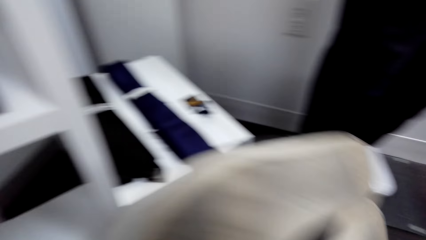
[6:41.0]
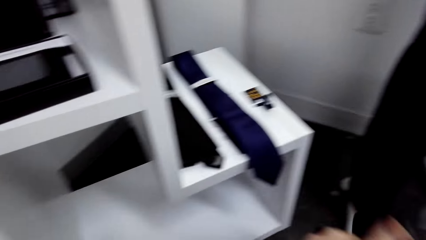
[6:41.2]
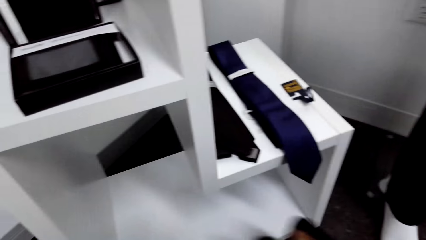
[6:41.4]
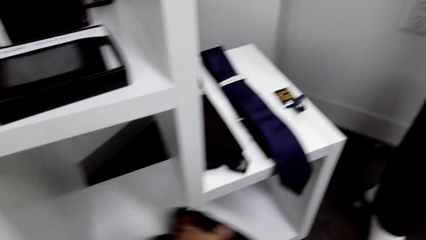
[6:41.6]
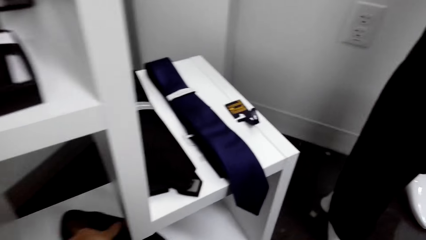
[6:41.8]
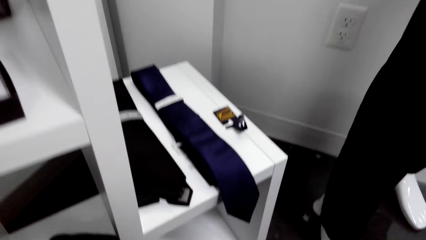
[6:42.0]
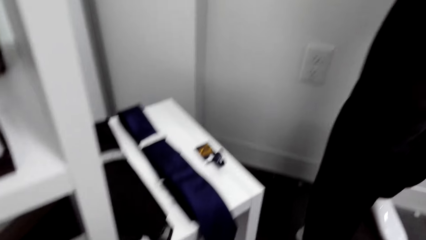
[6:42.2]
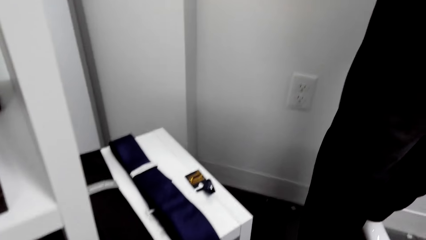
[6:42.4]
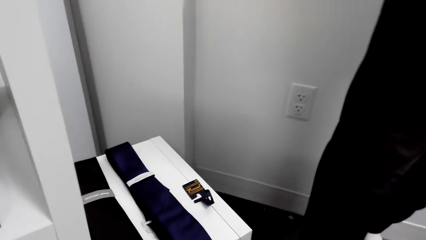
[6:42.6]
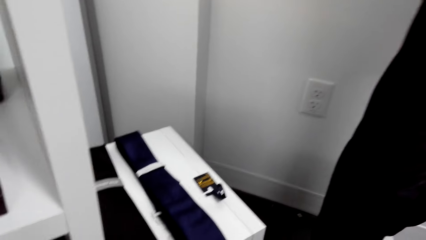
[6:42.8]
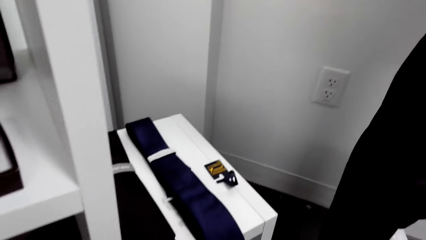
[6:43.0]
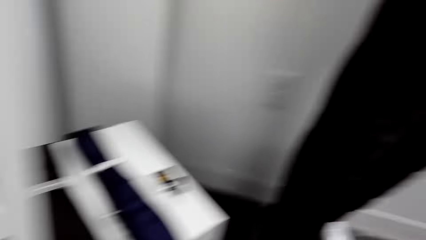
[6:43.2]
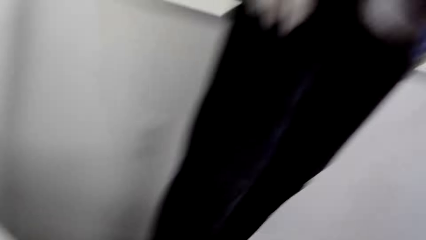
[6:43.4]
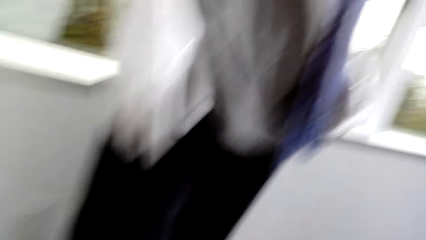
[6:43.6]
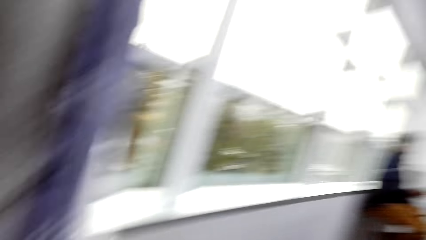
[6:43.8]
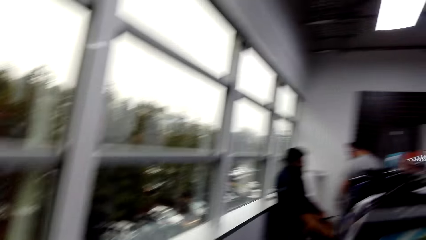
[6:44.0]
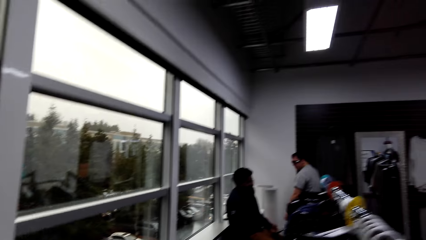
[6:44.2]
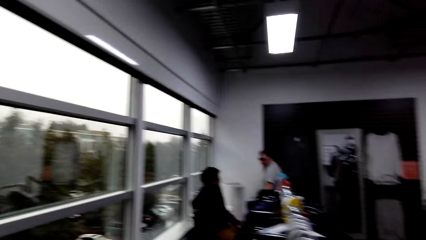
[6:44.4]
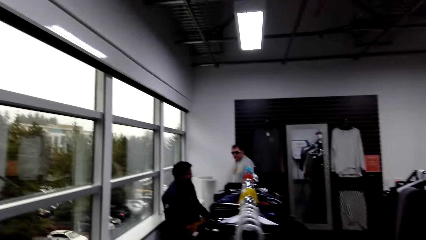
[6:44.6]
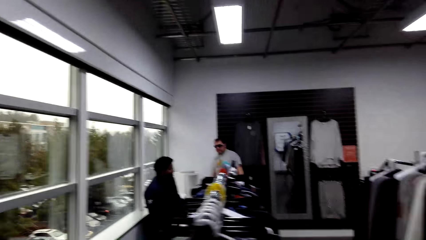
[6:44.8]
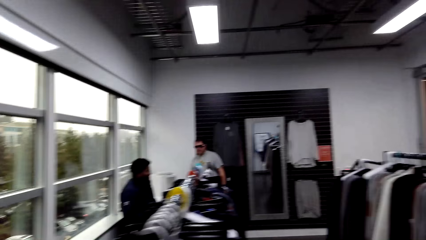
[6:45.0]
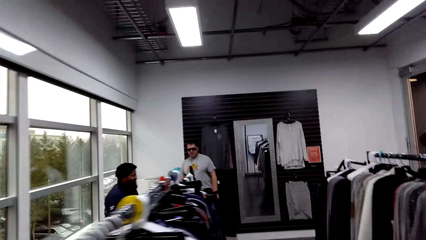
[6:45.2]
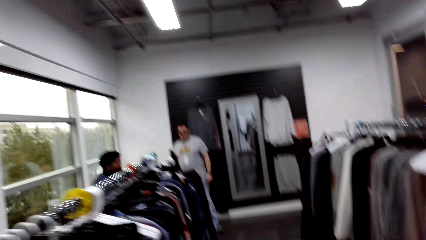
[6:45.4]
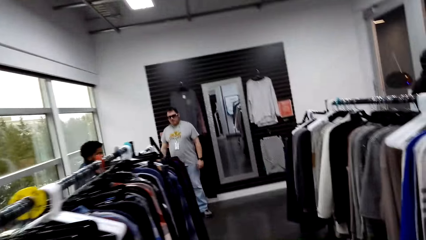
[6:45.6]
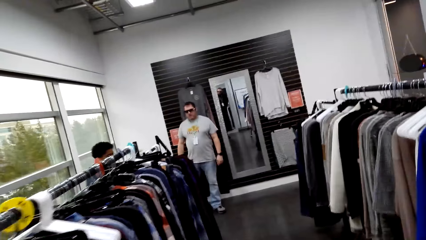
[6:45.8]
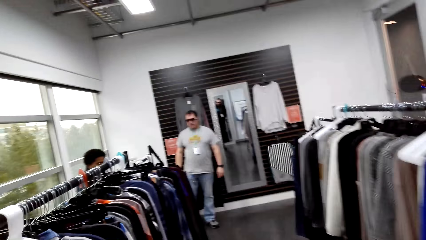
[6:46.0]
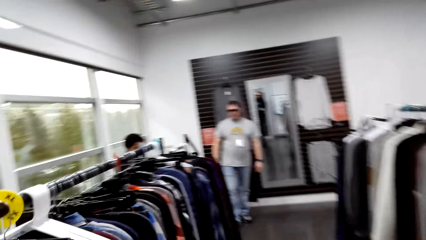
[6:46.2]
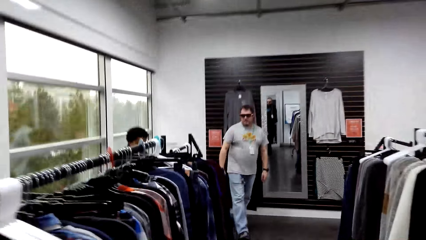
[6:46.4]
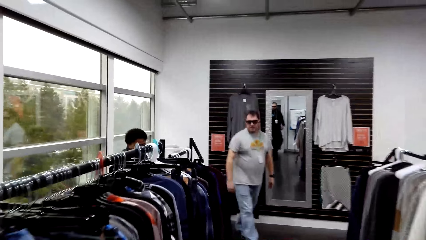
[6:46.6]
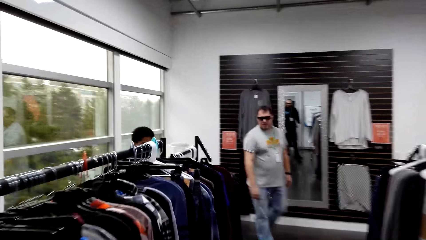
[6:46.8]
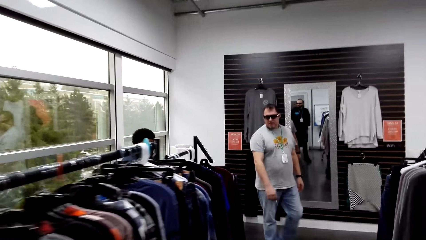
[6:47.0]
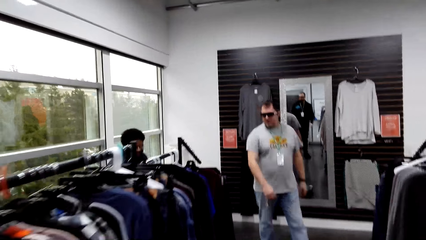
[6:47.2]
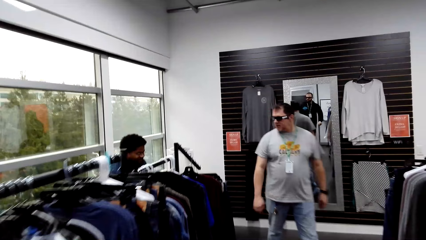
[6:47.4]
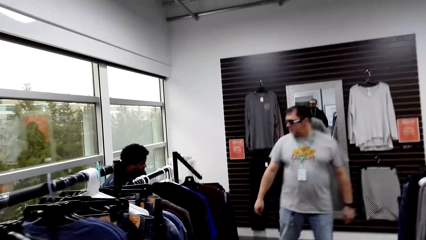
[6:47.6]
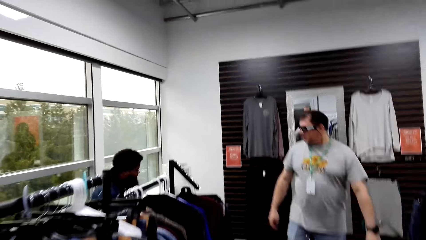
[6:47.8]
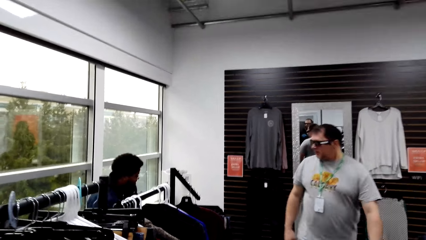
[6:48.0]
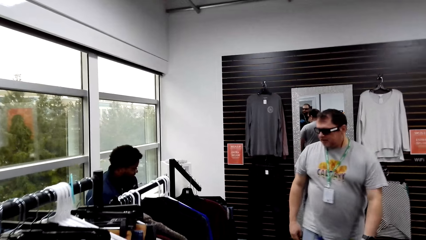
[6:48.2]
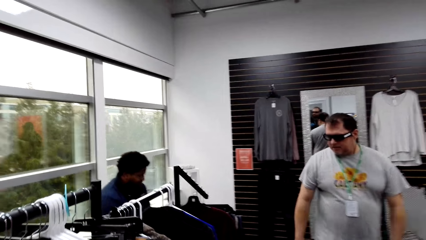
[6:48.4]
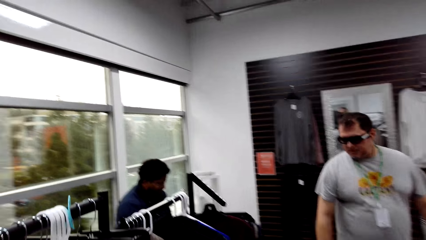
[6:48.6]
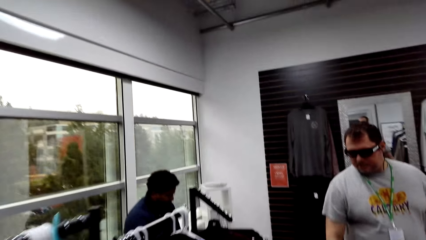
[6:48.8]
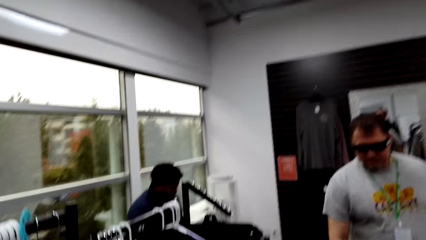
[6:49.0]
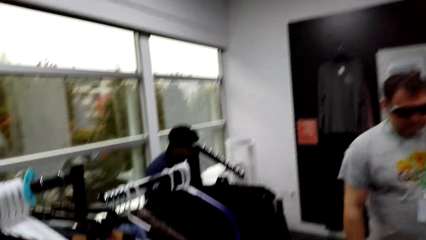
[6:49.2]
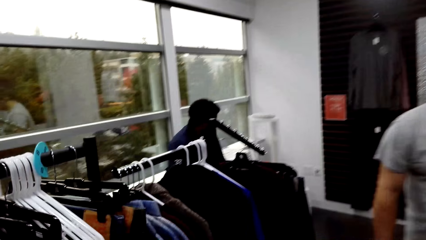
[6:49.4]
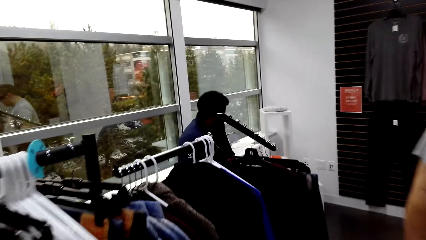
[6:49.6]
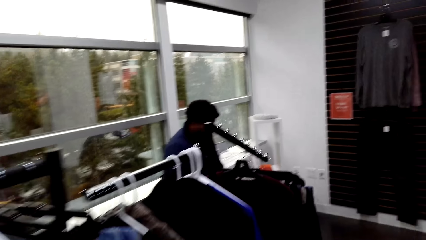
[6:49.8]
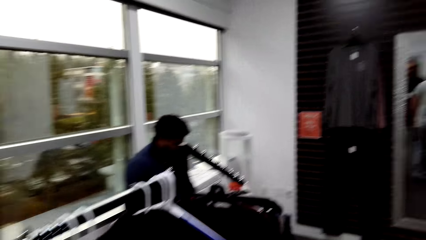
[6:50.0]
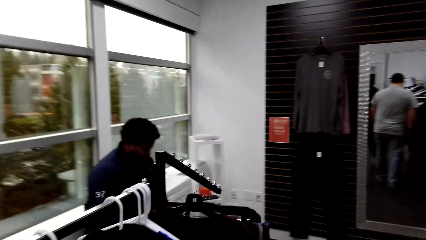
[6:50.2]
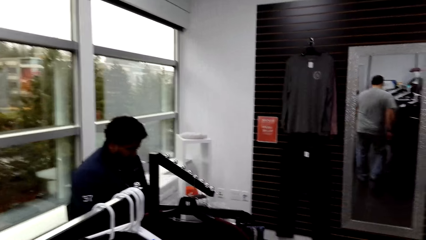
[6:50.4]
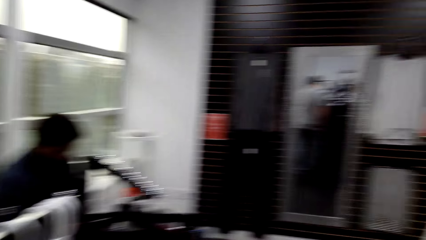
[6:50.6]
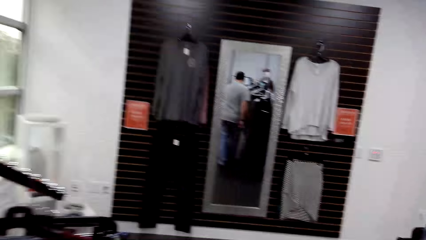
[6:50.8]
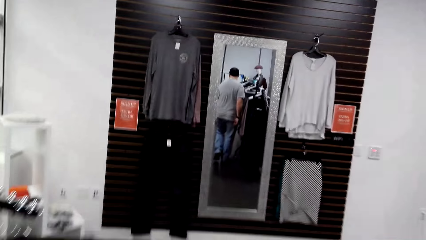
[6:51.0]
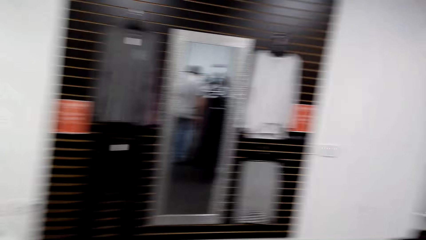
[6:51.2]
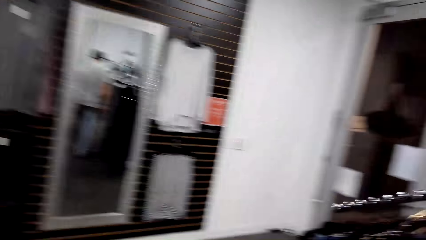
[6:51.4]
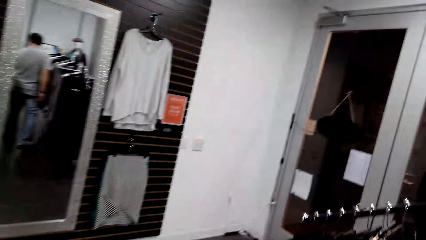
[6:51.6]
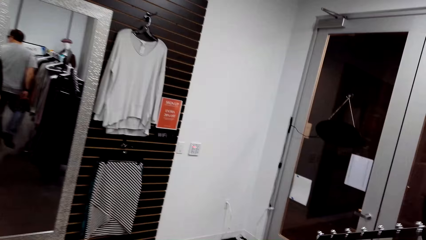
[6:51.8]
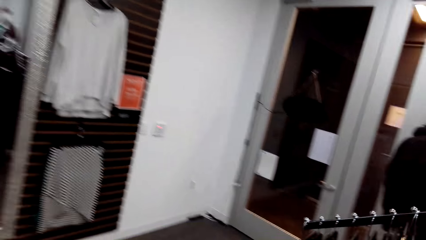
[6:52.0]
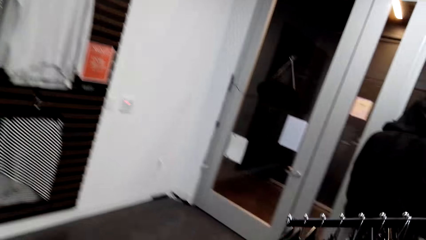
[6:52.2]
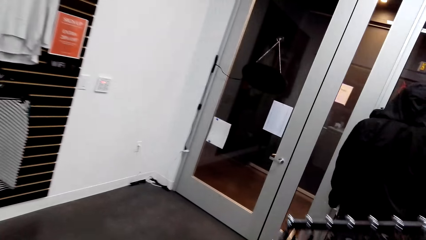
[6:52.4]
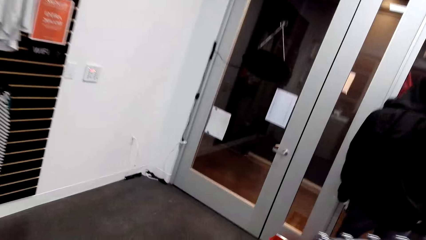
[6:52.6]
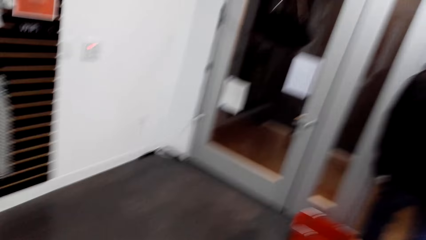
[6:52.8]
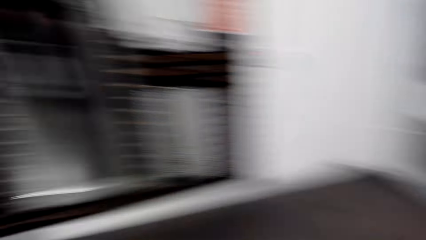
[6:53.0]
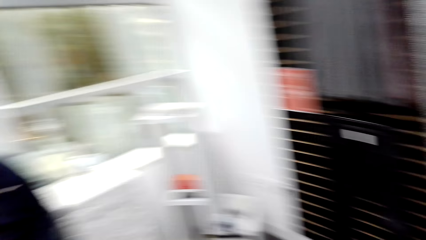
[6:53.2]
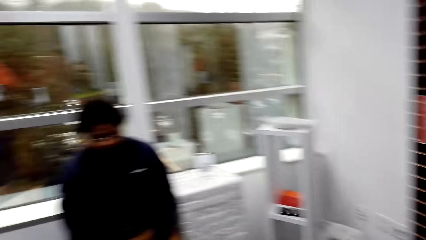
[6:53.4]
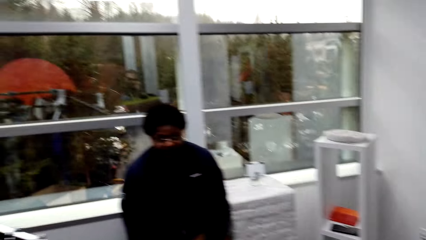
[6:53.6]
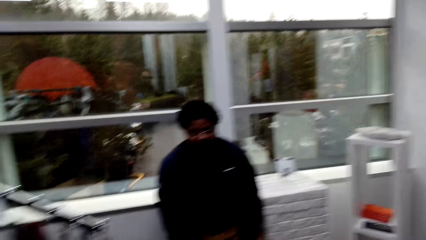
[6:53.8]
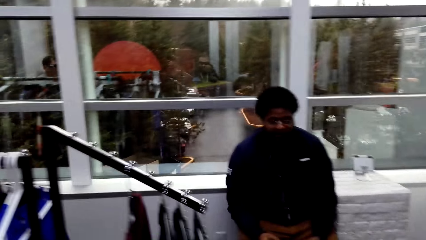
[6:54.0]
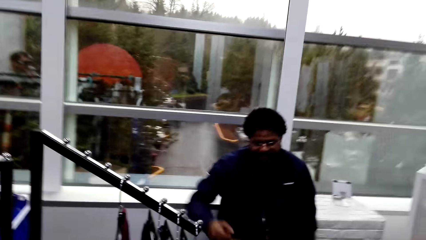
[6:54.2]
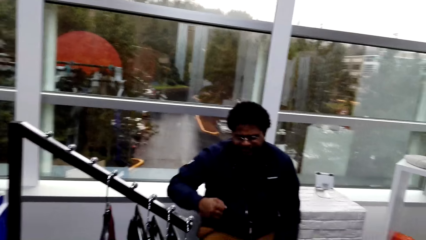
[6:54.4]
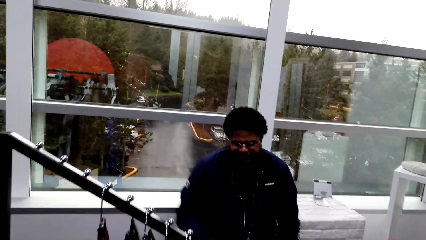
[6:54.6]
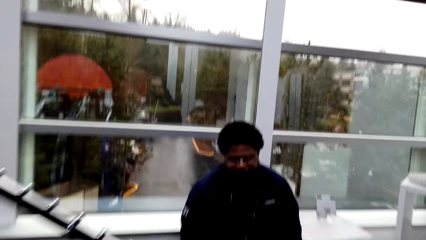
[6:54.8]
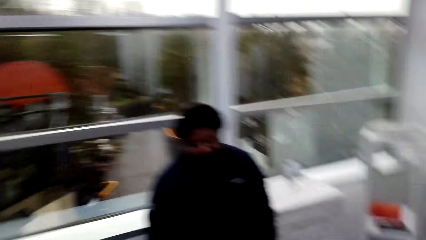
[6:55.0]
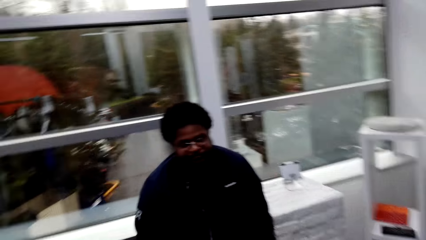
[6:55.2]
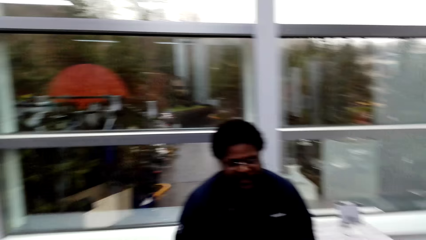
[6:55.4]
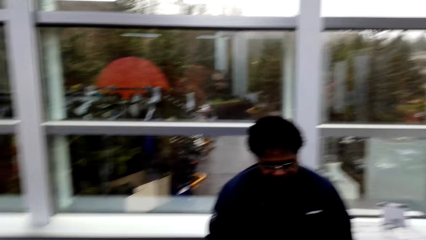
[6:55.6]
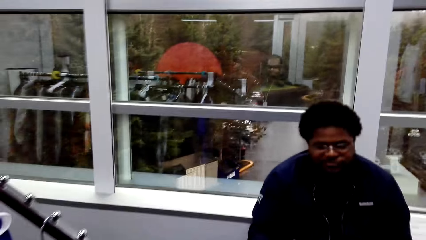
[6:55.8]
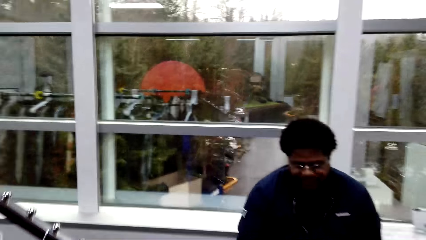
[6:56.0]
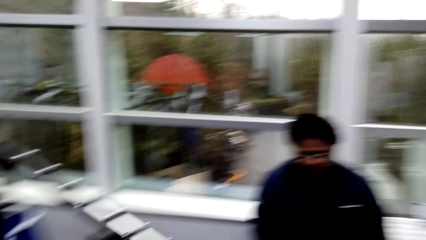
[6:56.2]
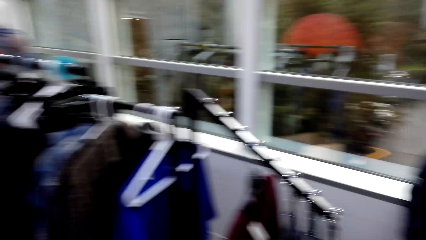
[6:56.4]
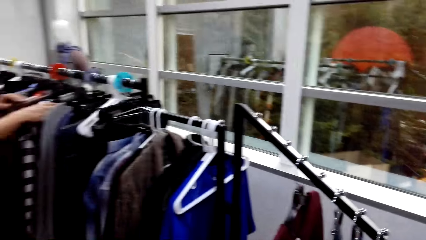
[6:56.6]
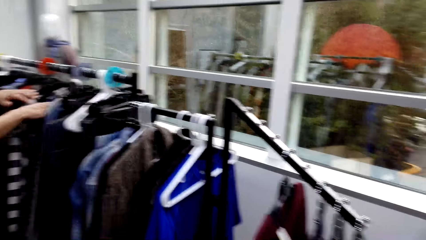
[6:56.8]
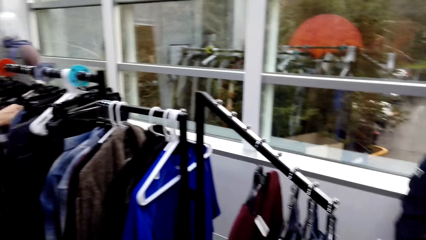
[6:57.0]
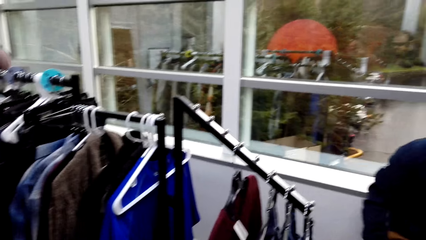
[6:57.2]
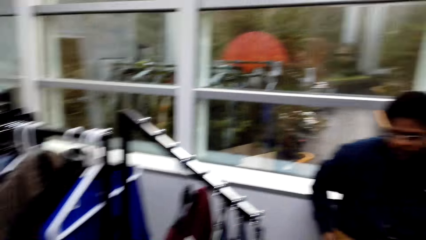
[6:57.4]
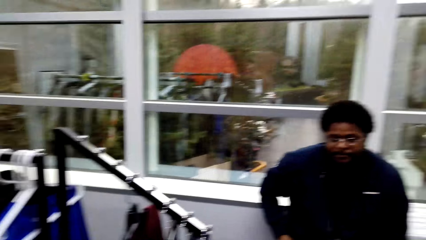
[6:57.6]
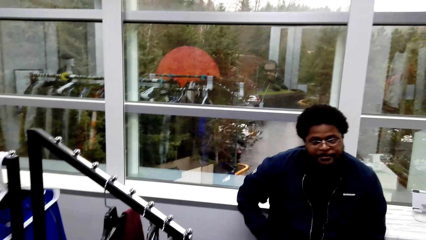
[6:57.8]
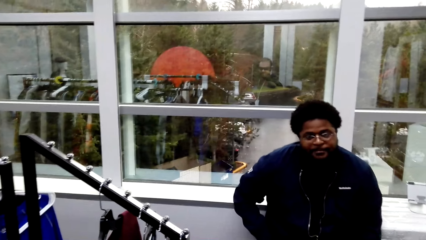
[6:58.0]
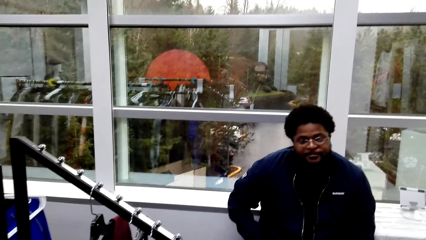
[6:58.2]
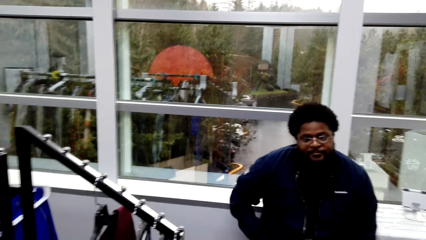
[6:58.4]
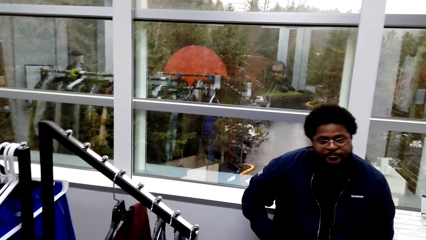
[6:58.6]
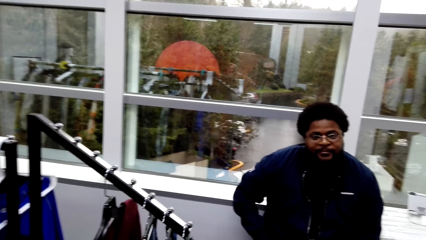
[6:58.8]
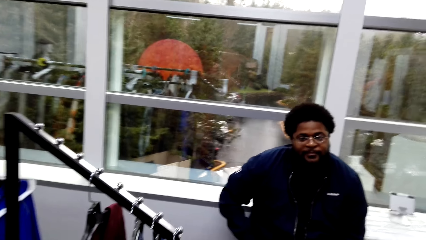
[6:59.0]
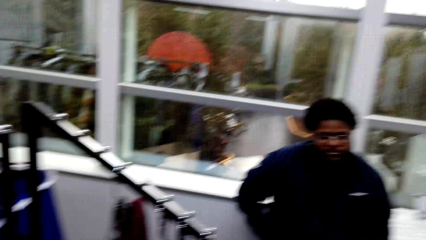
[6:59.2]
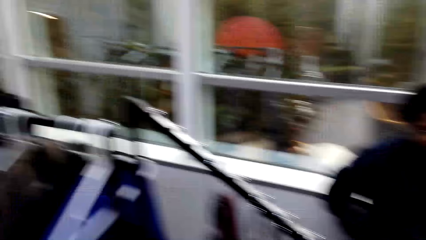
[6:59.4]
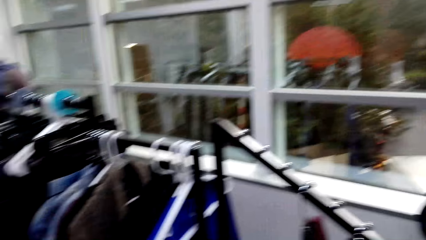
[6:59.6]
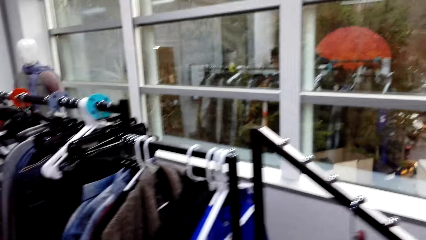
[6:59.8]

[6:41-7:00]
The camera wearer drops the pair back in the cabinet. They walk in the room towards a man. They look around. Another man converses with the first man in the room. The first man walks from the other man towards the camera wearer. The other man converses with the first man. The camera wearer walks past the first man. They converse with the other man. They look around. The other man converses with the first man. The camera wearer looks around. The first man arranges clothes on the clothes racks. The camera wearer walks around the rack.
